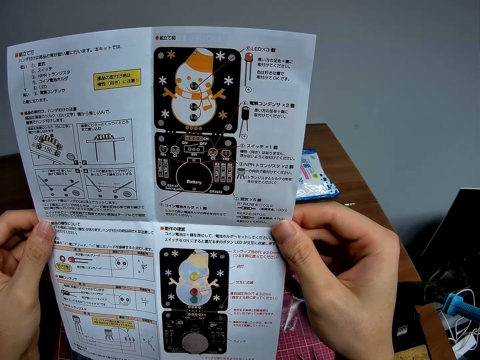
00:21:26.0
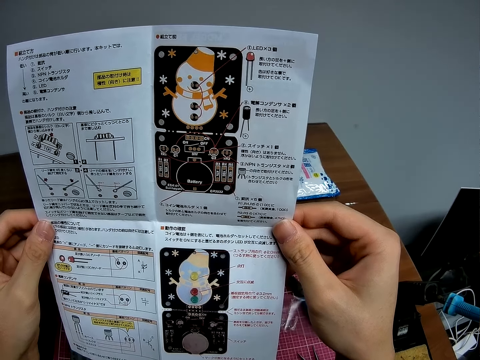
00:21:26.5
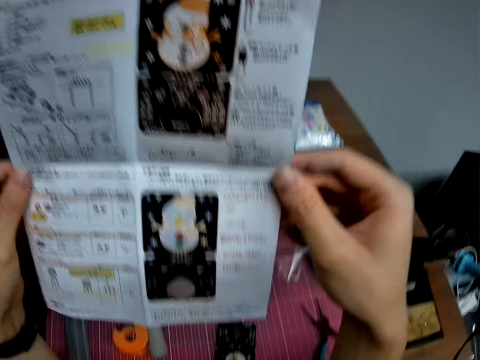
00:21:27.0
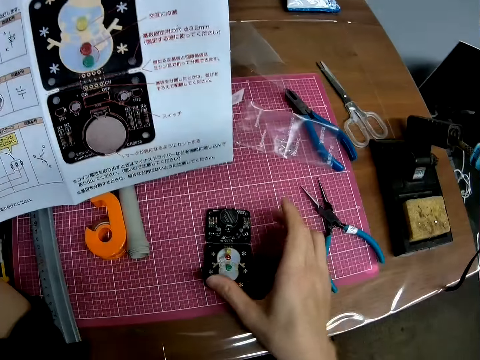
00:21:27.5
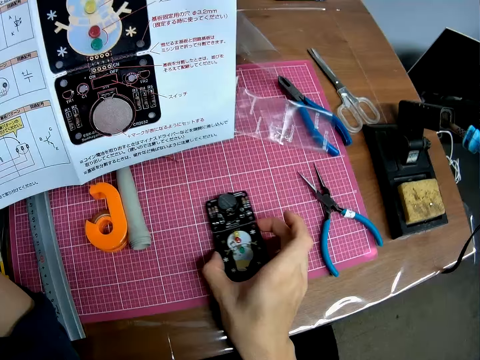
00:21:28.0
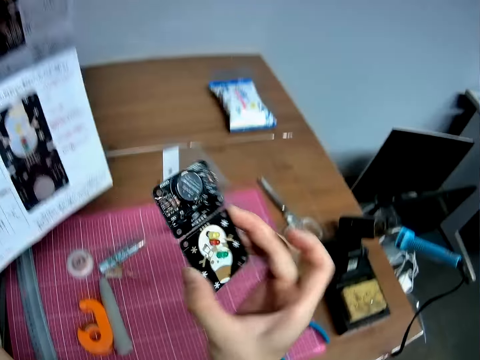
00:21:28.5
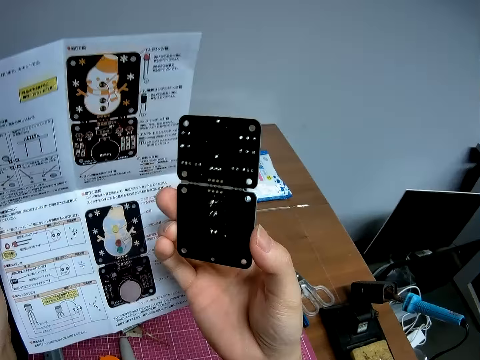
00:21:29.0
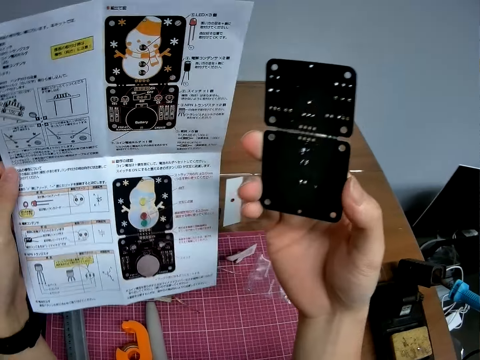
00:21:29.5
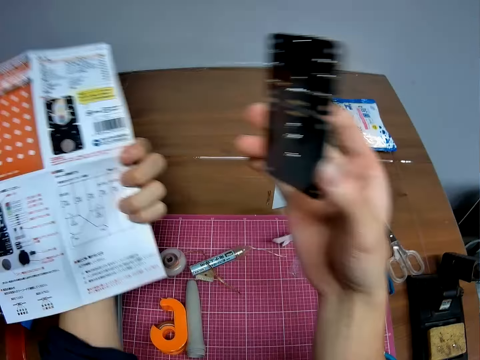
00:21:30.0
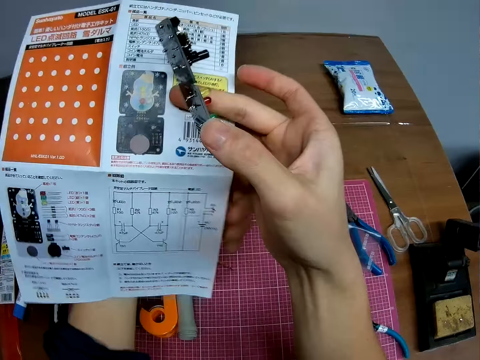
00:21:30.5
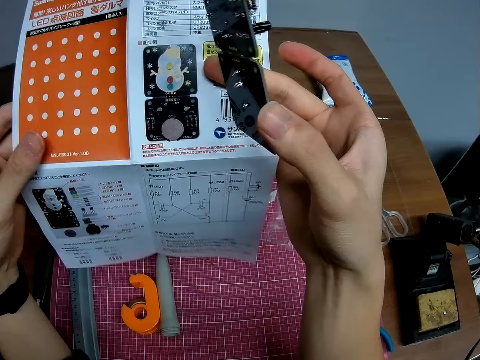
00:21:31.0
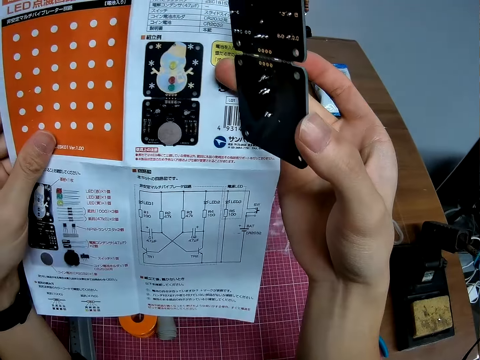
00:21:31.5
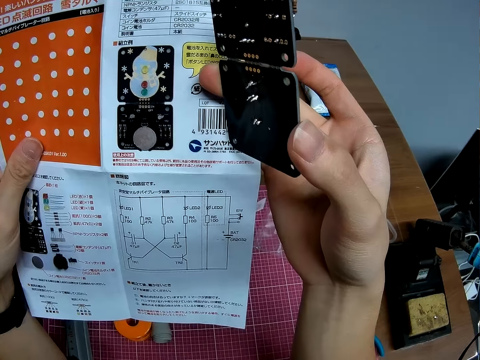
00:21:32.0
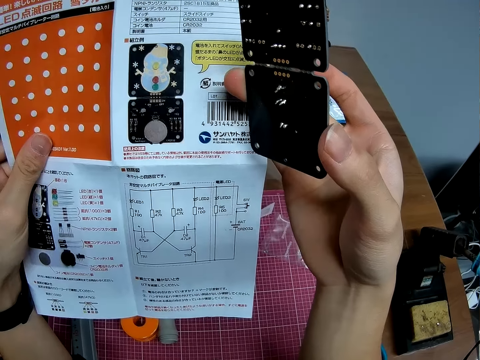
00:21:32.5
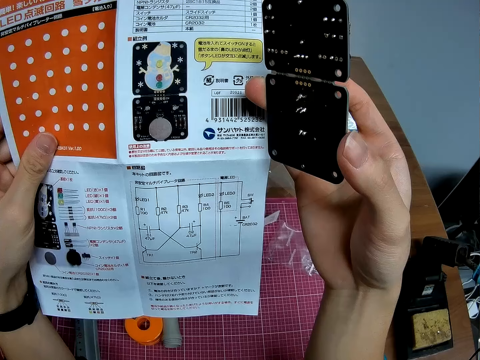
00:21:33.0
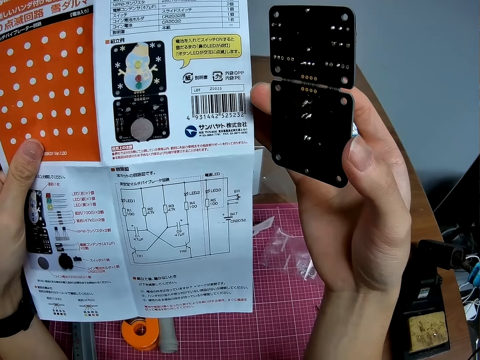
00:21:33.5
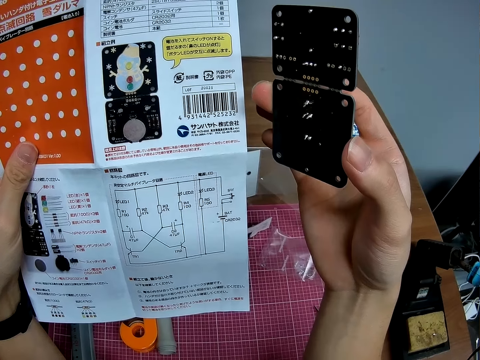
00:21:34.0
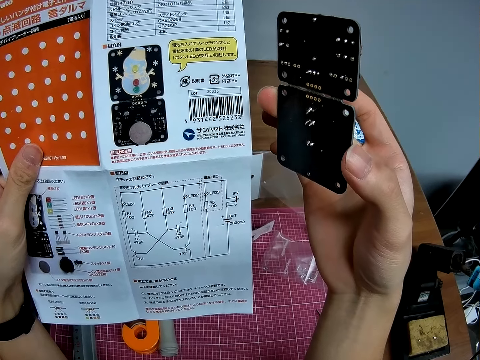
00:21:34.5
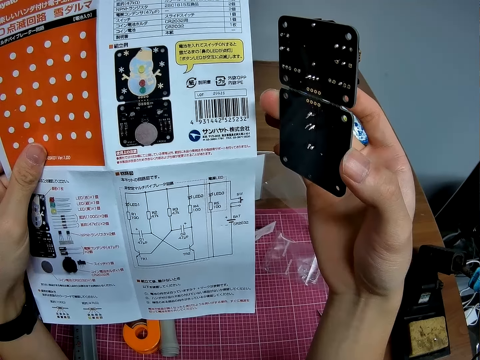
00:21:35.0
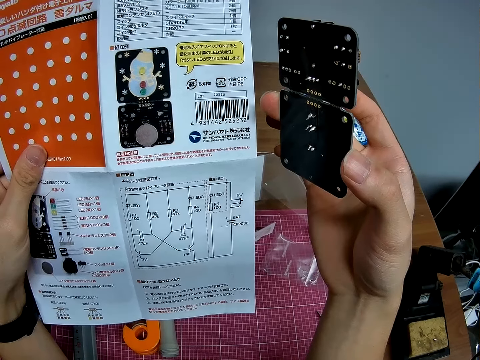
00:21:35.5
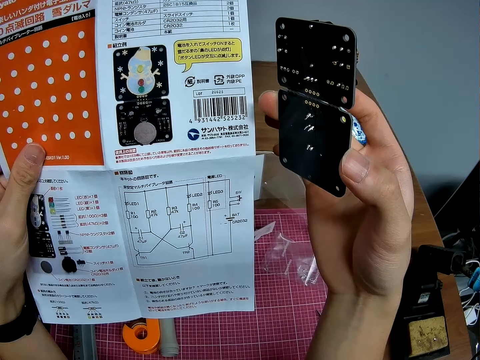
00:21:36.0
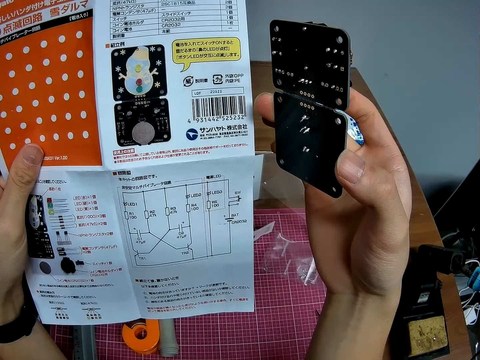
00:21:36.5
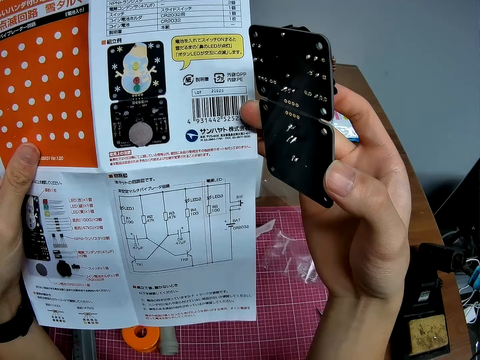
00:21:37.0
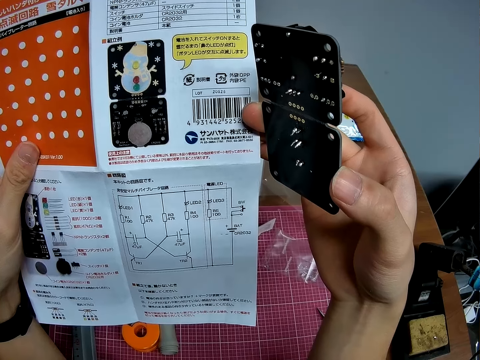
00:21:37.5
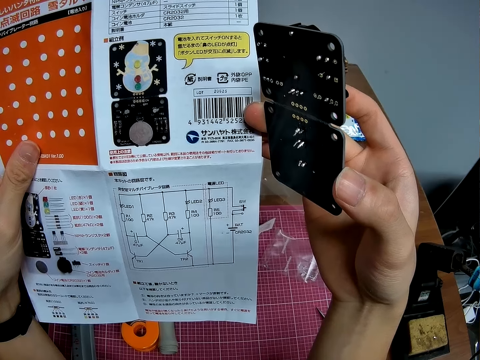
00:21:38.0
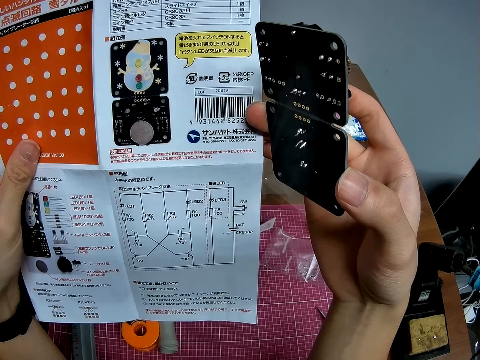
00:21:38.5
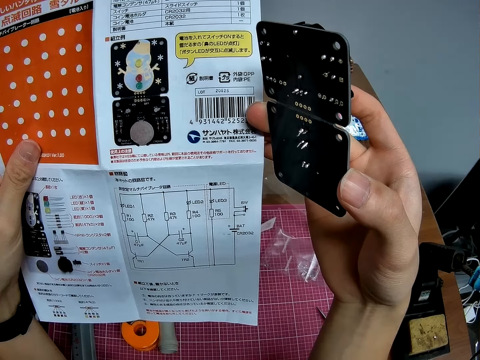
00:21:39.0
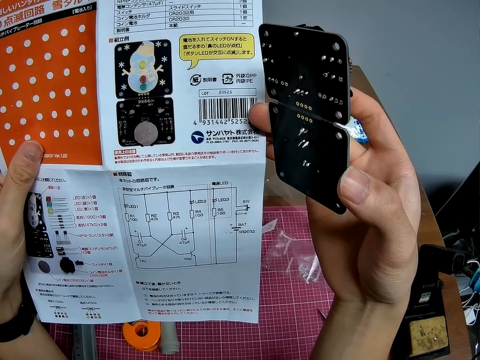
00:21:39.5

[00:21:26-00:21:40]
The camera wearer picks up the circuit board or stereo board on the table. They hold the circuit board beside the sheet of paper or instruction paper. They look at the stereo board and the instruction paper. They read through the sheet of paper for directives.

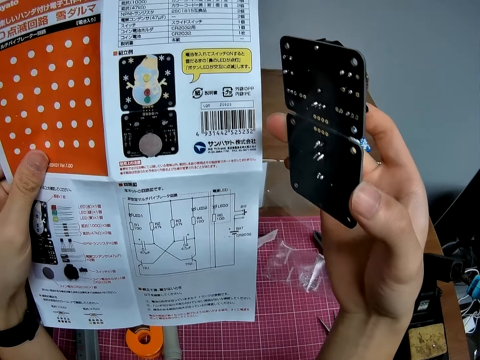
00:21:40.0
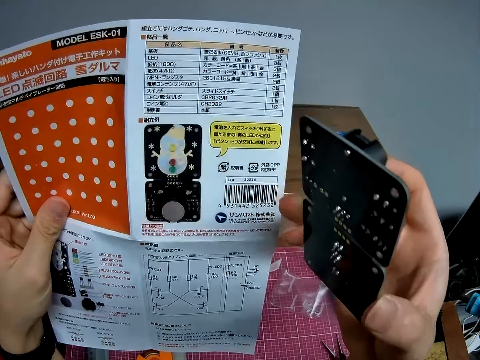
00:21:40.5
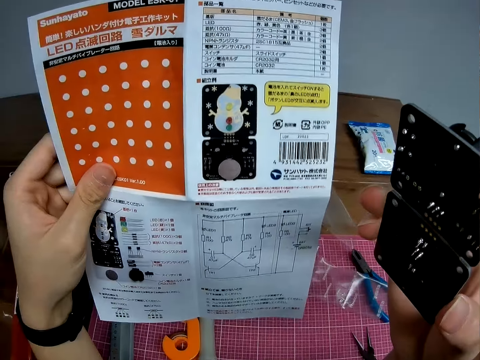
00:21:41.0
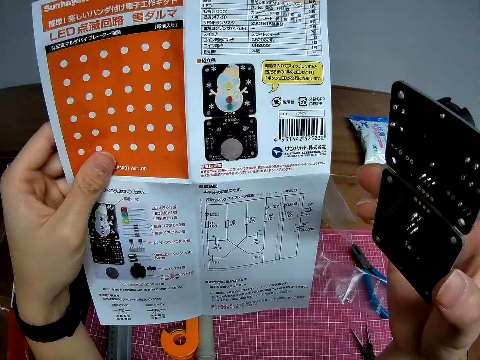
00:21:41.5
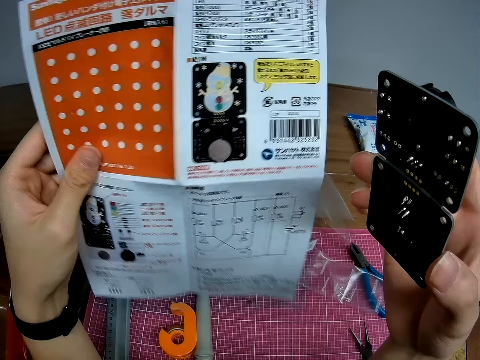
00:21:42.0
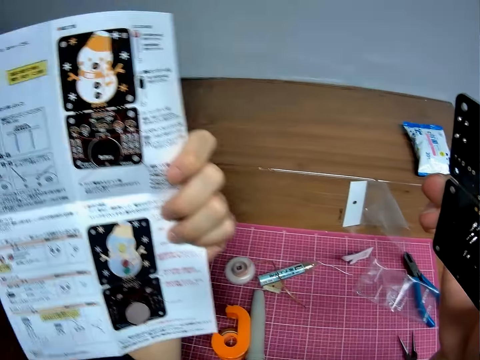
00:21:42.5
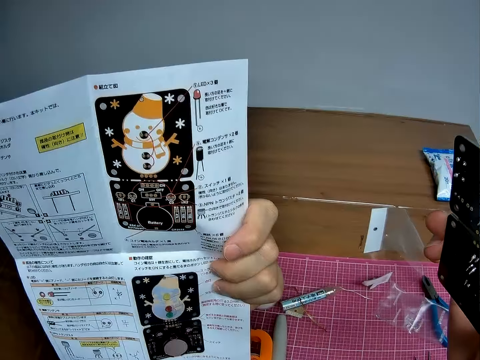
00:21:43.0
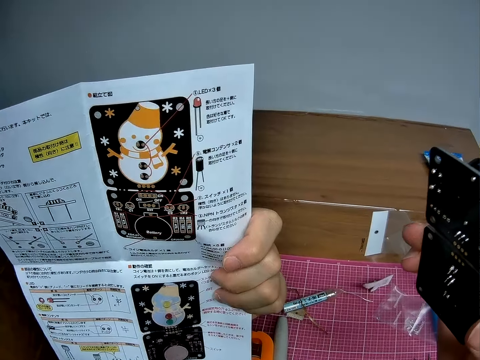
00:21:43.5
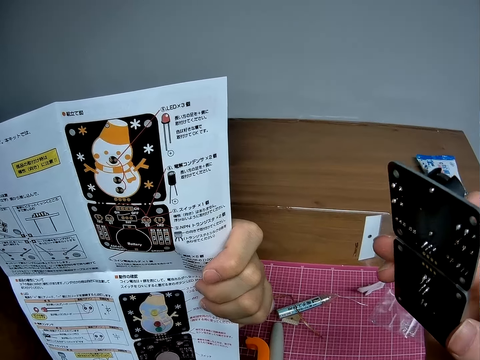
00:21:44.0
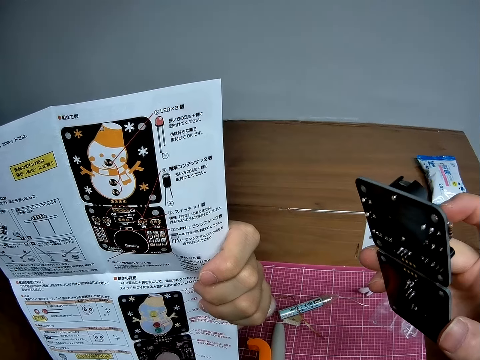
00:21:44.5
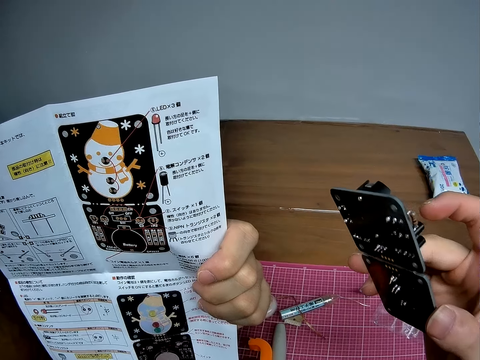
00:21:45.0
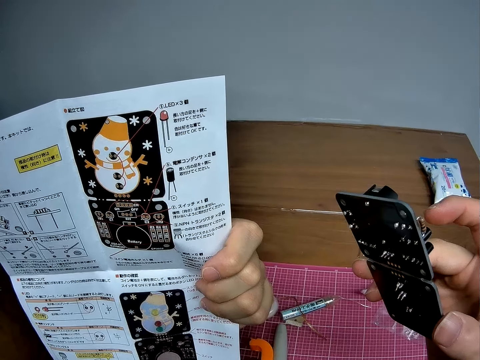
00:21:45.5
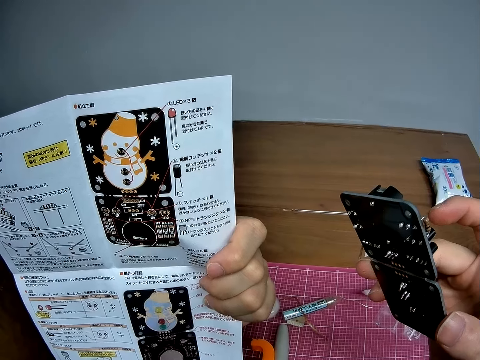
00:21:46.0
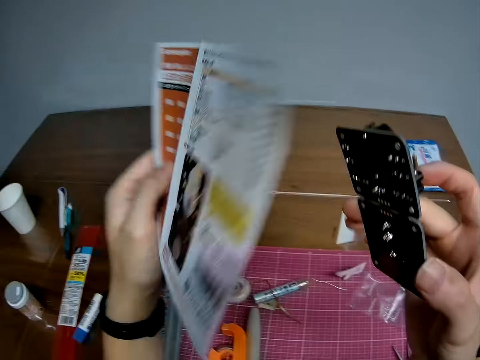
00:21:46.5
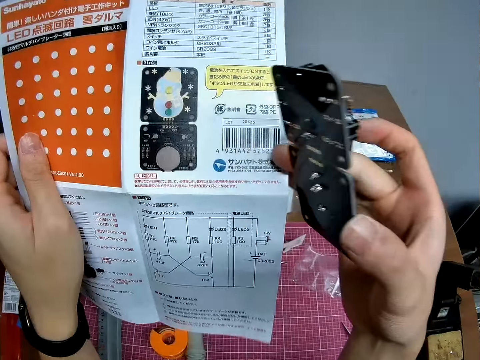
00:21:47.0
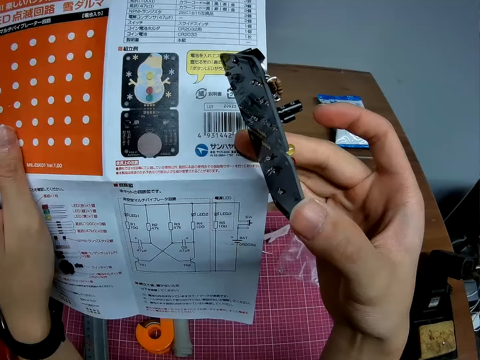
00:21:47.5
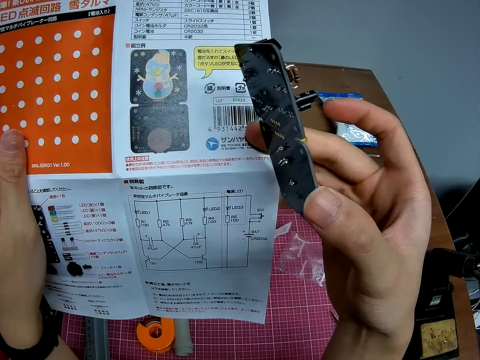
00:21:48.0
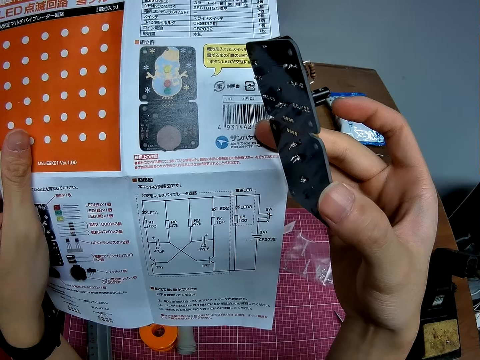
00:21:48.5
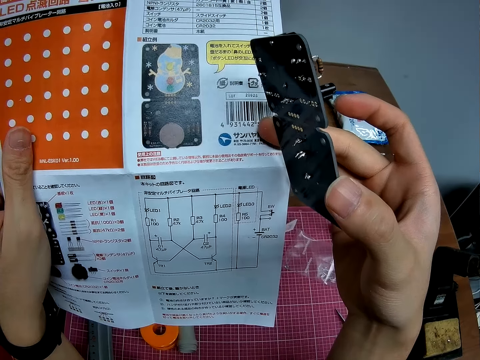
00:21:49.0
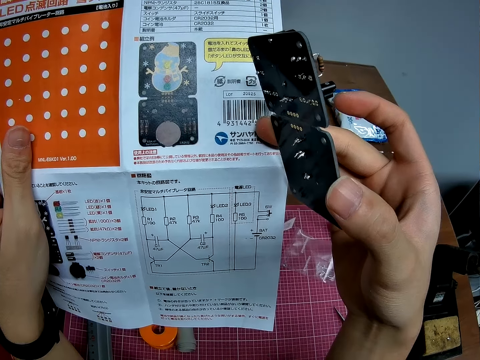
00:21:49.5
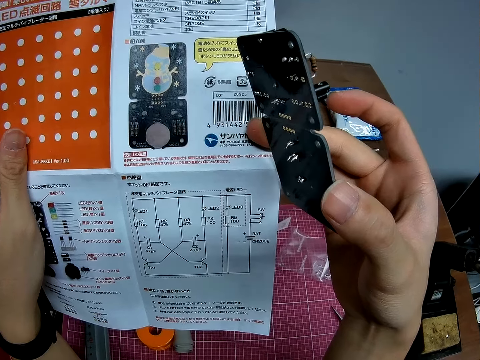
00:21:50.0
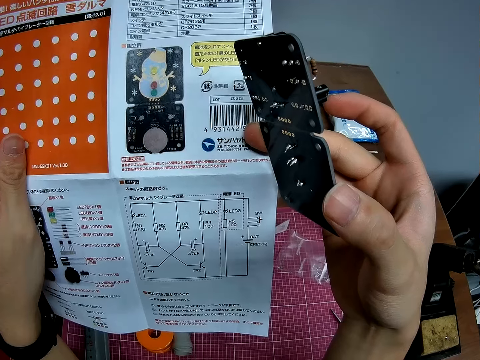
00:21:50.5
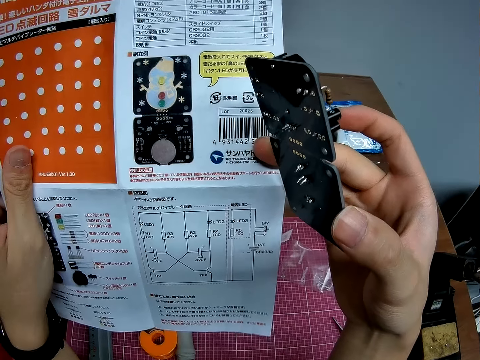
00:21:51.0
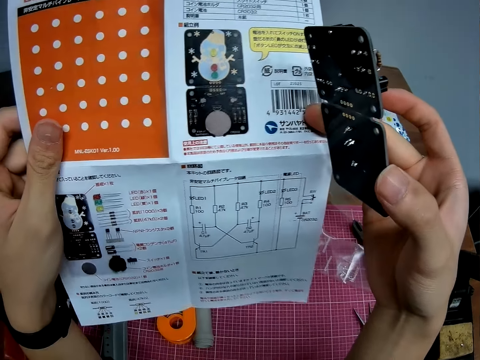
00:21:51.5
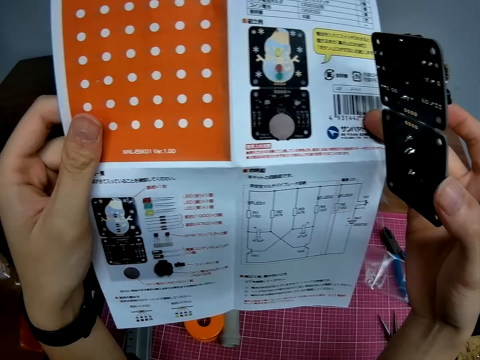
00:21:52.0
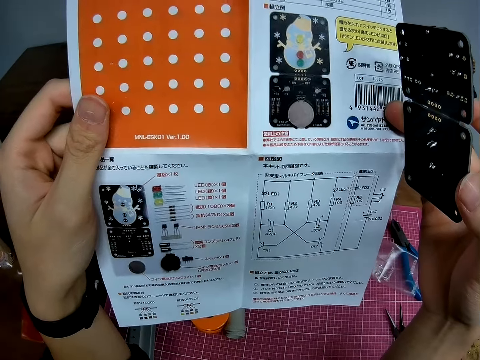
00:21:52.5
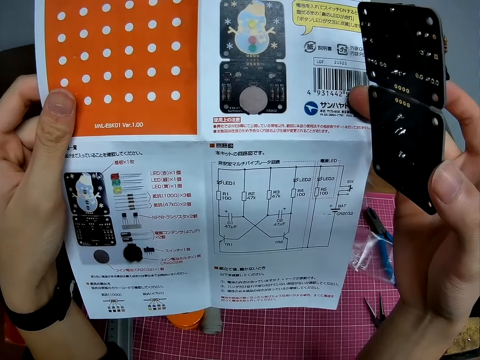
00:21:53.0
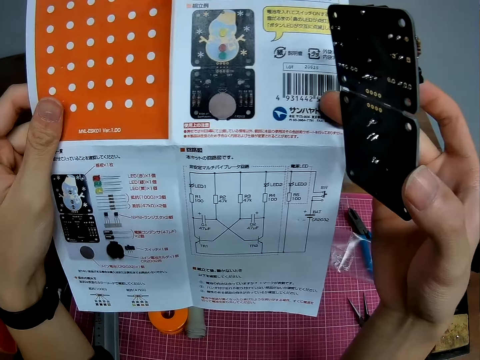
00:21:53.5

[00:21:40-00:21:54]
The camera wearer turns the instruction paper. They read the instruction paper. They turn the instruction paper. They read the instruction paper.
